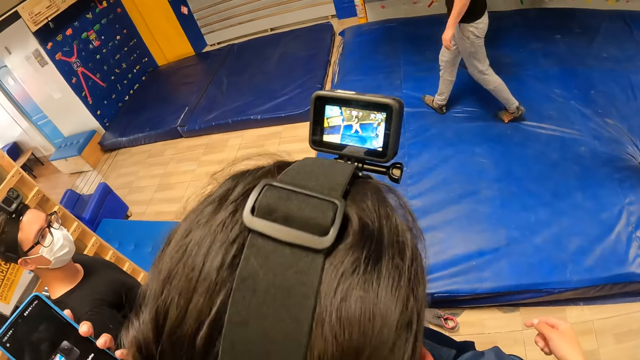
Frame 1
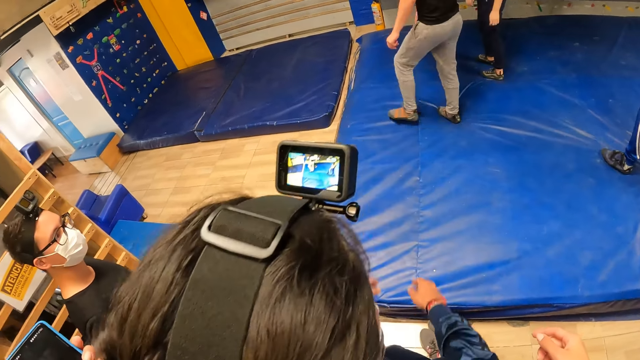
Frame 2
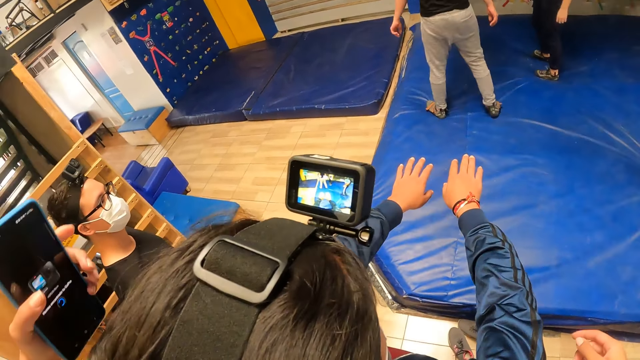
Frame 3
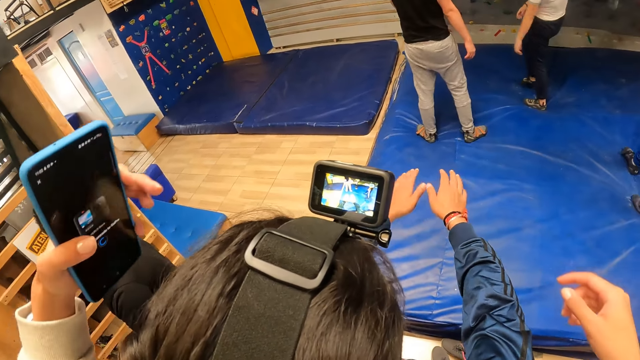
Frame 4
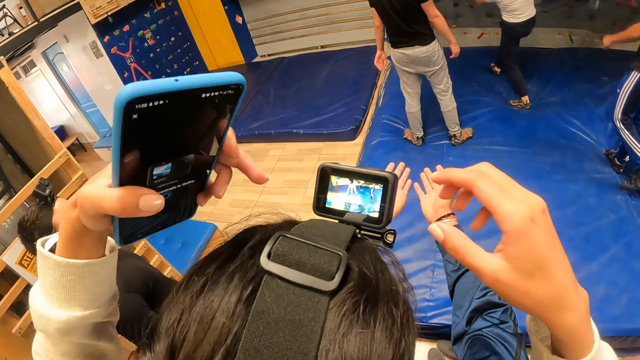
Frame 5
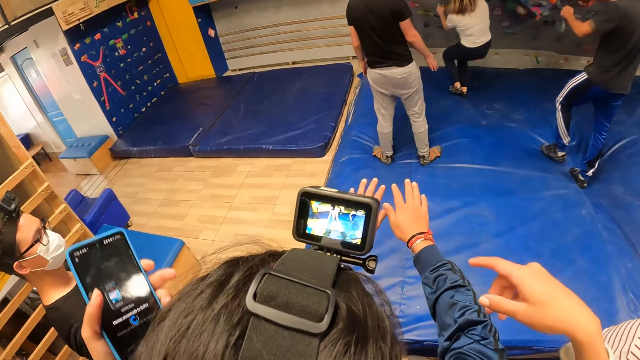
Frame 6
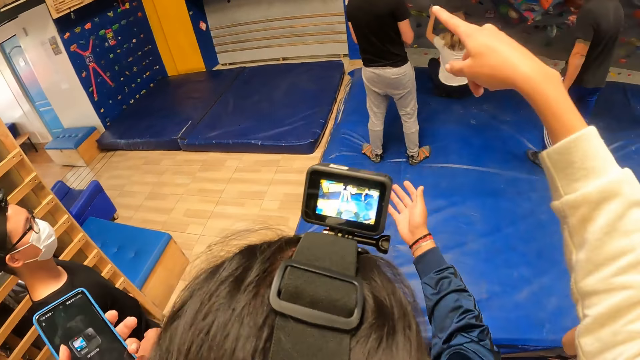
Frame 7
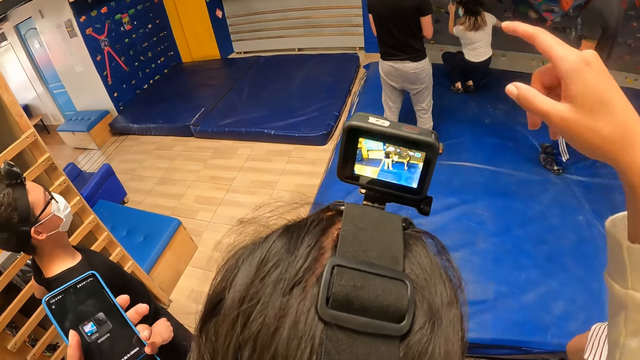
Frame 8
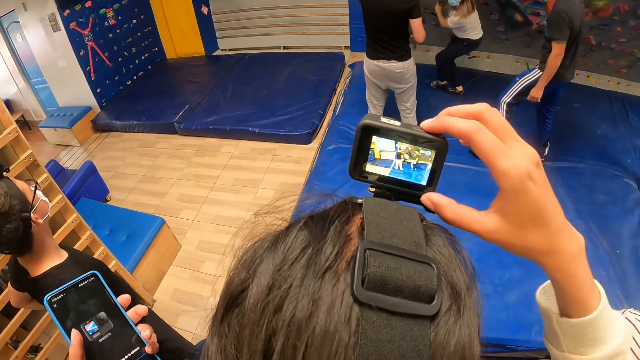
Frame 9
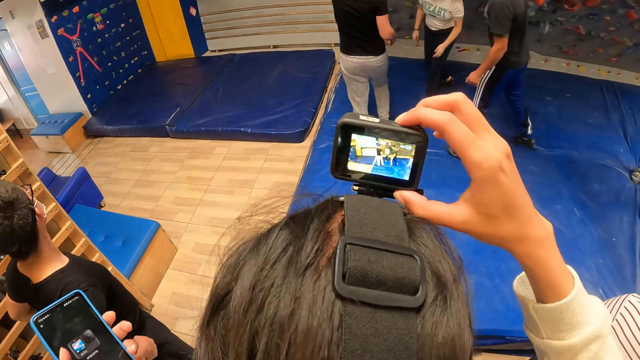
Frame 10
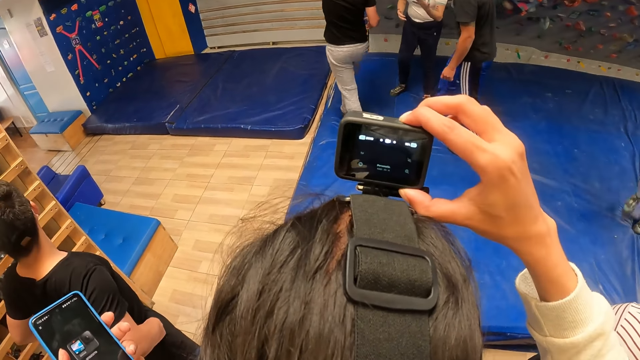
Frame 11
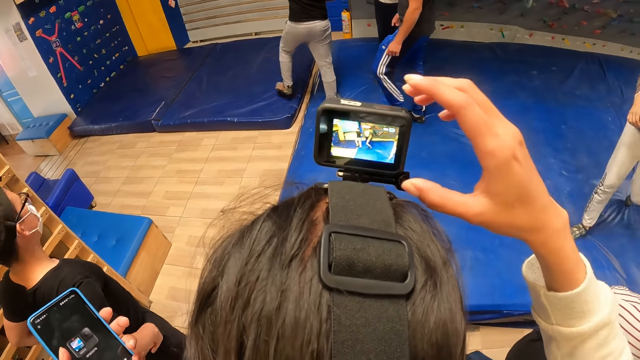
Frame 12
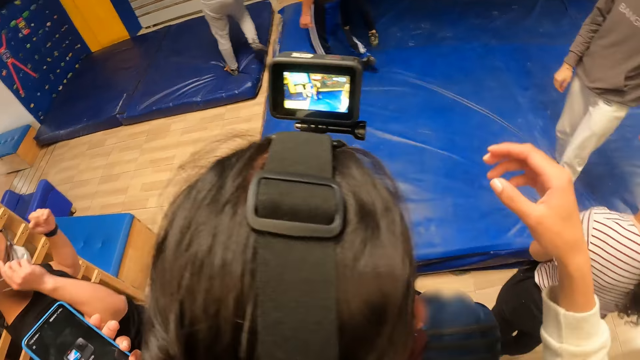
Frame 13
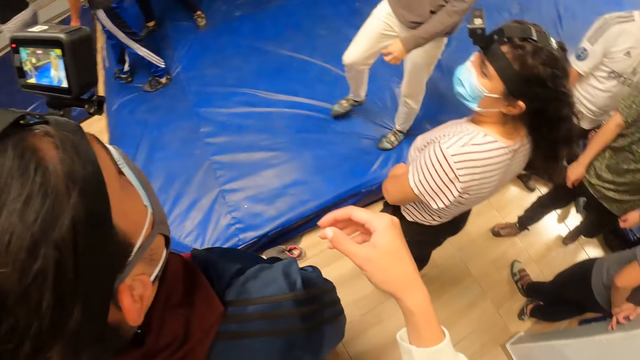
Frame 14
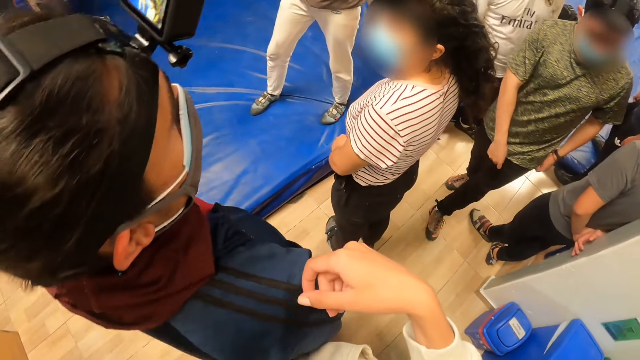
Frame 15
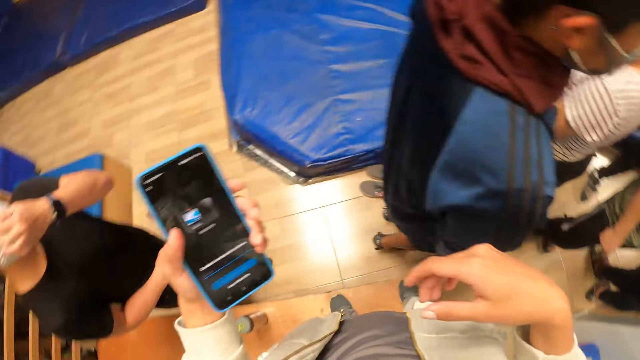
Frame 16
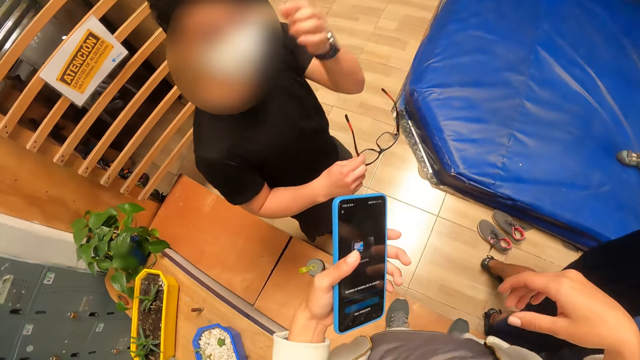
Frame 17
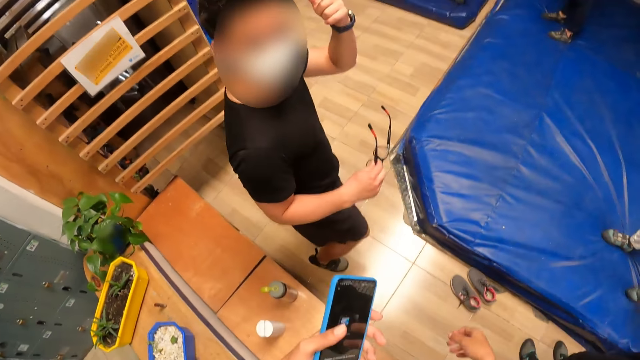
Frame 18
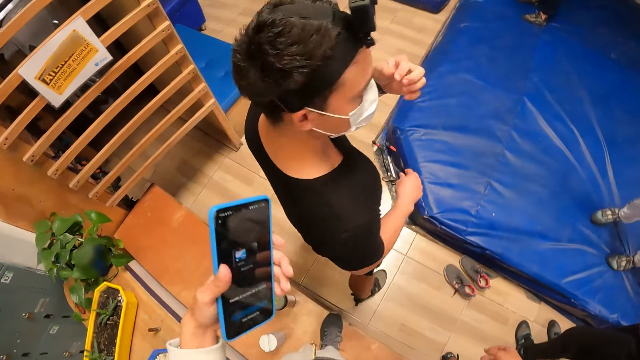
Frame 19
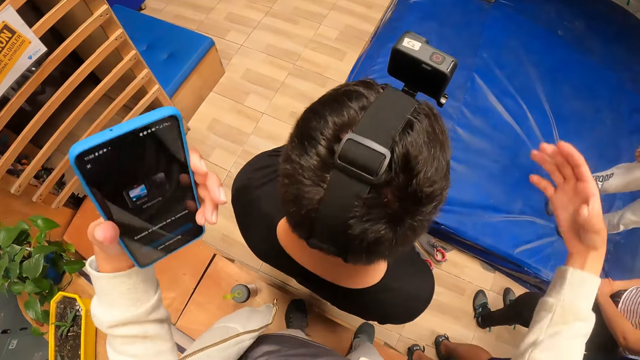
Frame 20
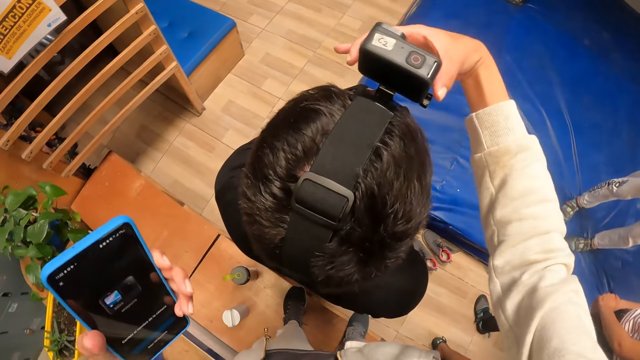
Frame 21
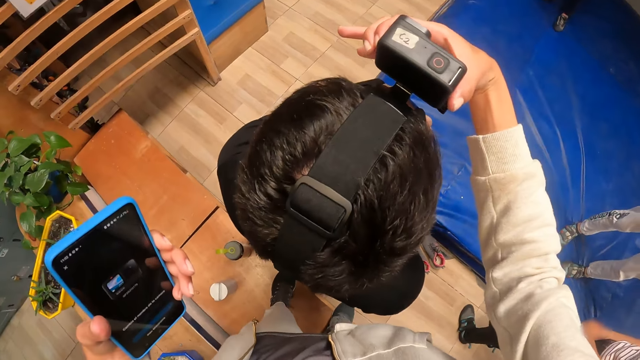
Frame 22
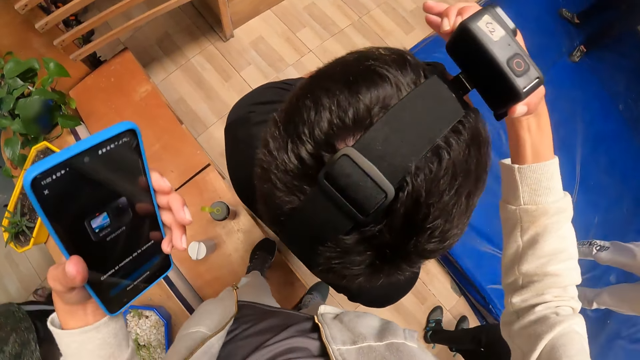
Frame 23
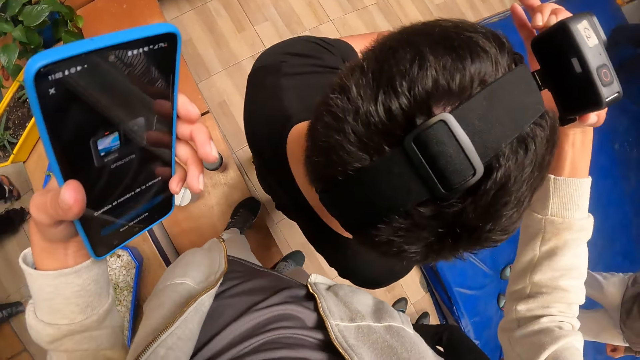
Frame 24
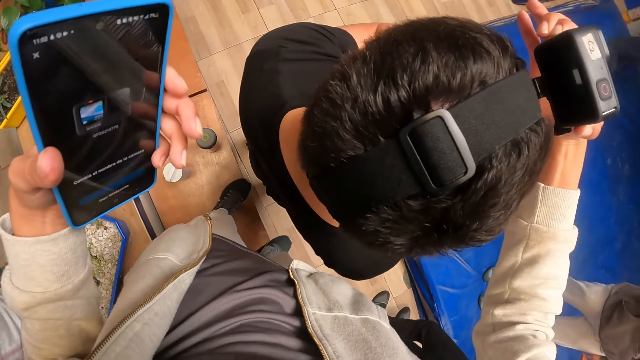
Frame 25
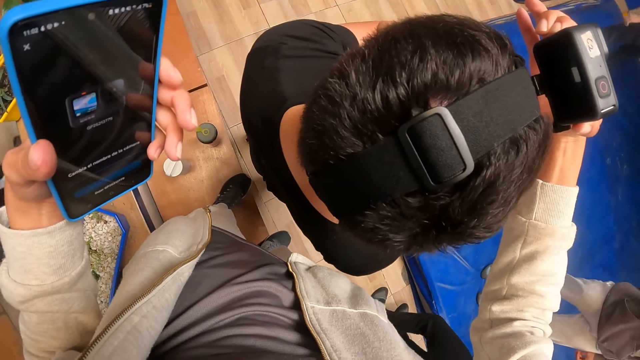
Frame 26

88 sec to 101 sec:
The man stretches forward his hands. The camera wearer operates the camera on the man's head with her right hand. Another man walks away. Another man holds a pair of glasses in his right hand. The man converses with the camera wearer. The camera wearer operates a camera on the man's head with her right hand. She adjusts the camera on the head of the man.

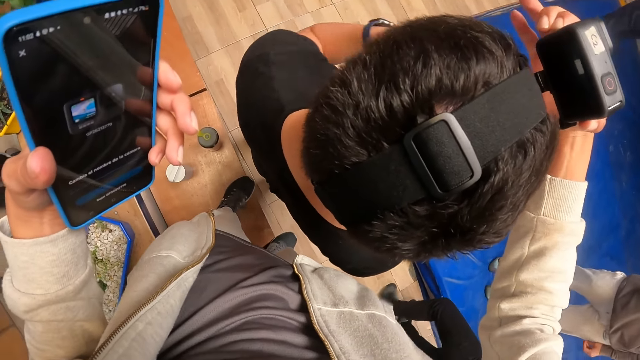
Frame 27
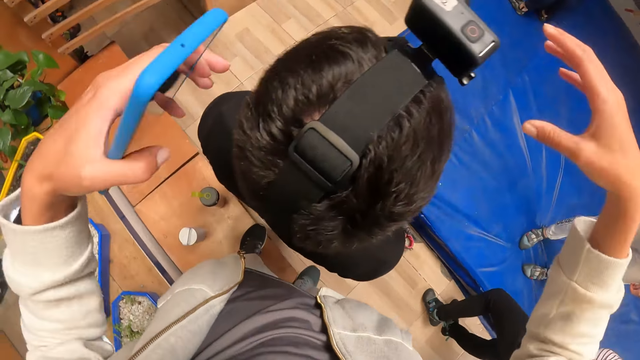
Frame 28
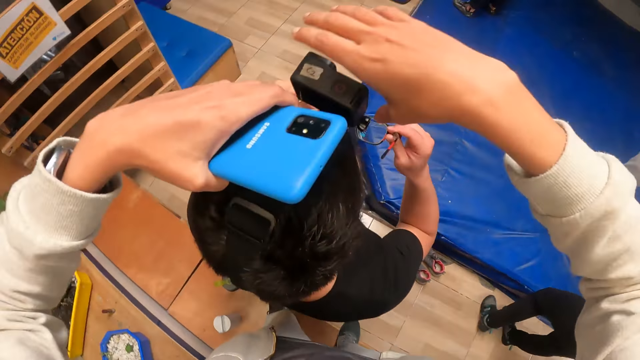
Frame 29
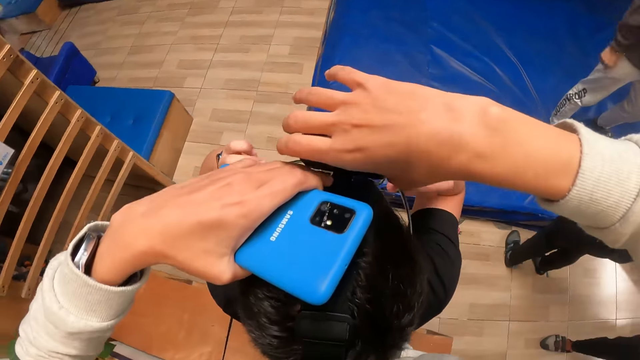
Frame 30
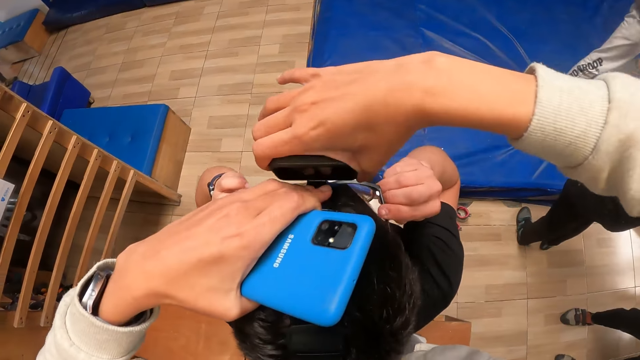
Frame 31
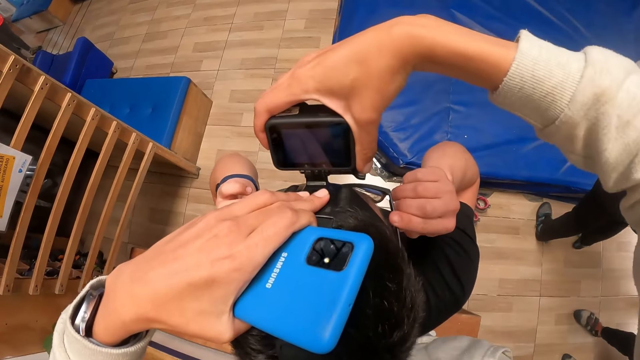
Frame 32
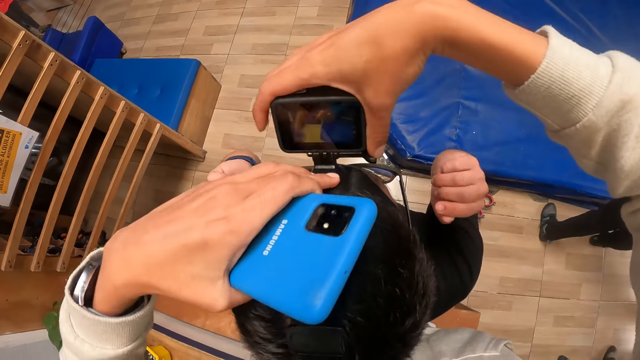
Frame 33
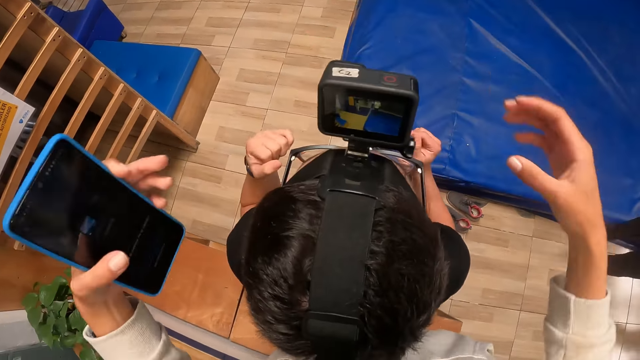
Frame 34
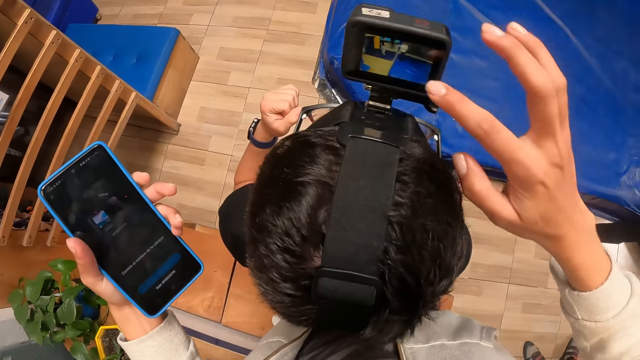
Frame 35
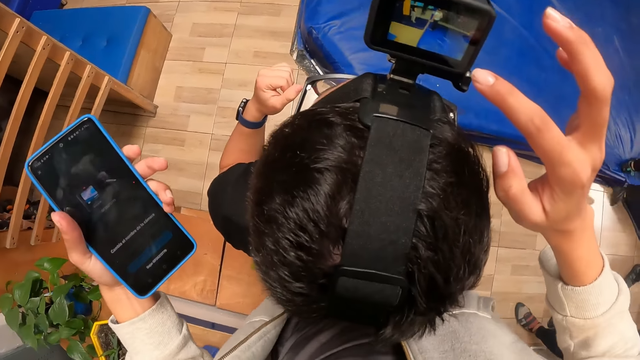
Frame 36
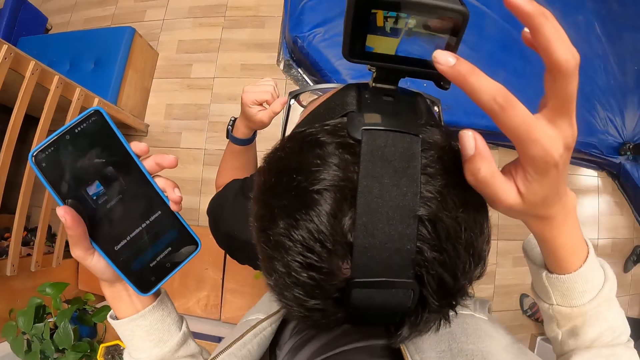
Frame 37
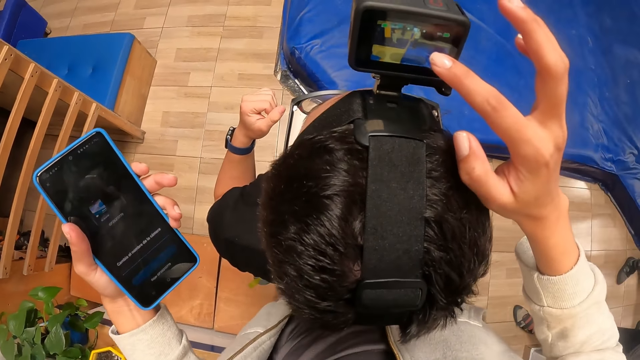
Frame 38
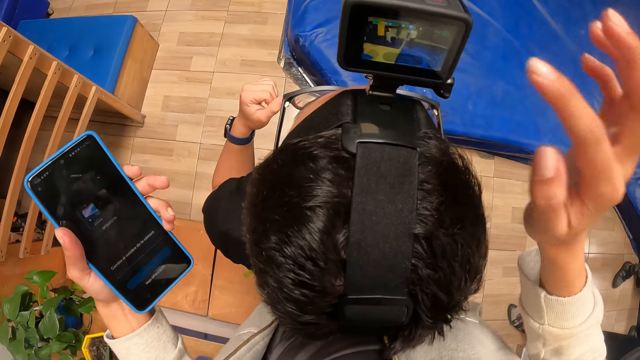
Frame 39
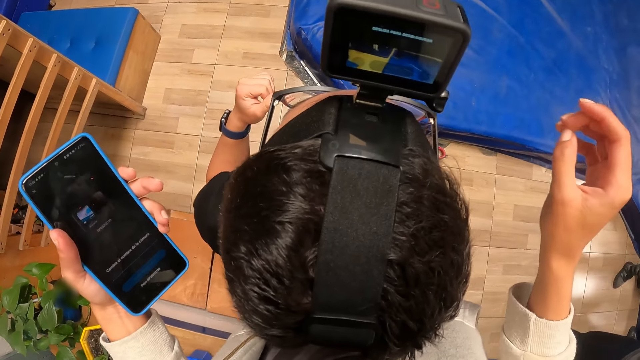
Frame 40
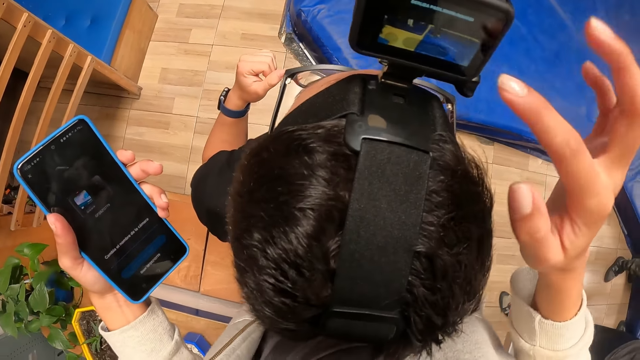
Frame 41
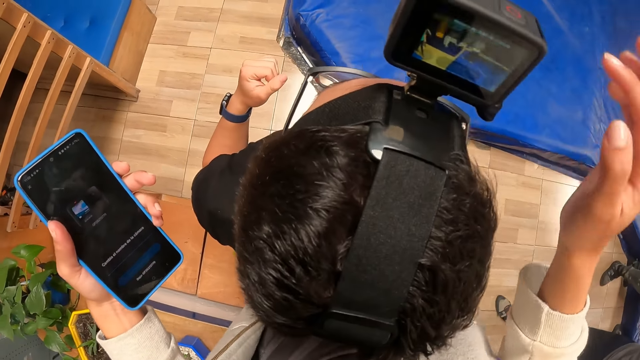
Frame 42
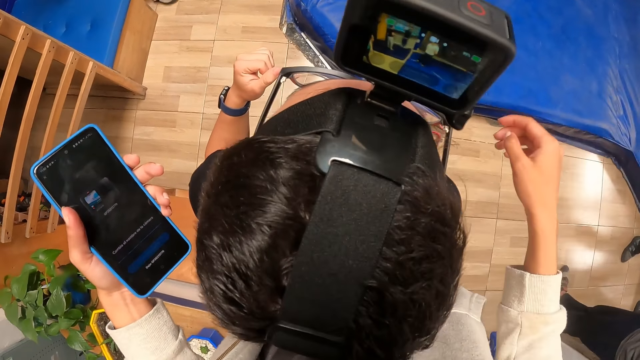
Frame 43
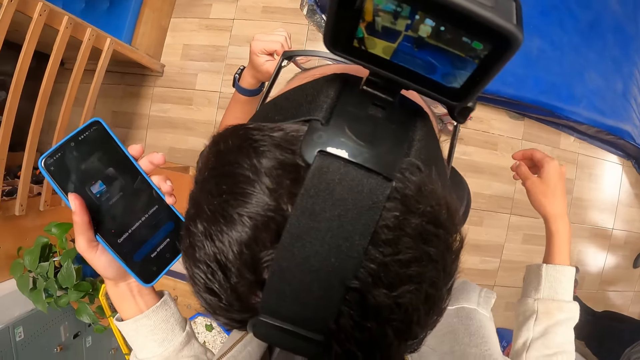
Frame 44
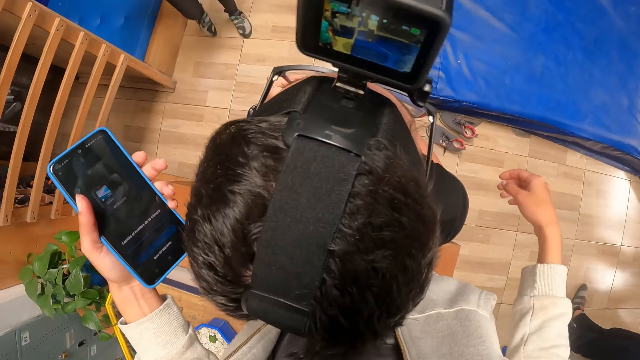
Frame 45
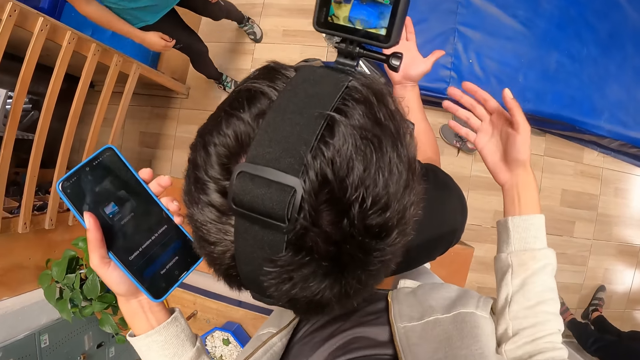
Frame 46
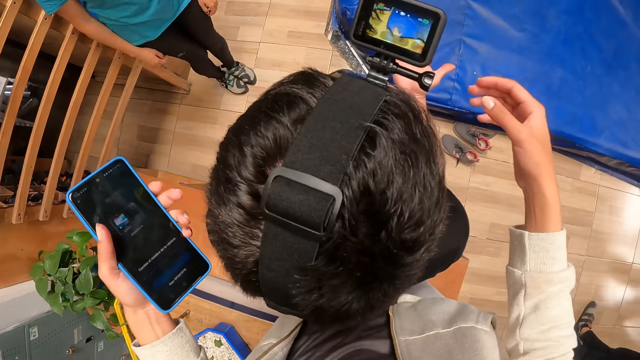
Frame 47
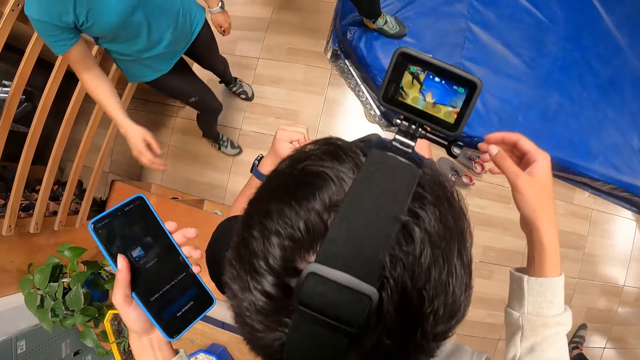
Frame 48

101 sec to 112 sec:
The camera wearer adjusts the camera on the man's head with both hands. She operates the camera on the man's head with her right hand. She sets the camera on the head of the man. She instructs the man. The man stretches forward his right hand.
